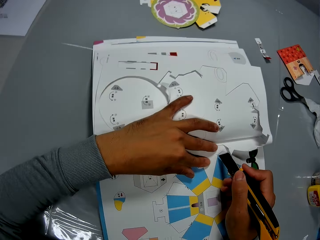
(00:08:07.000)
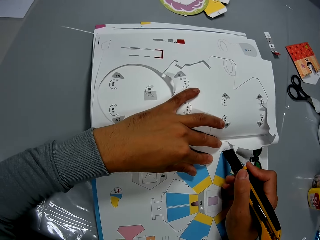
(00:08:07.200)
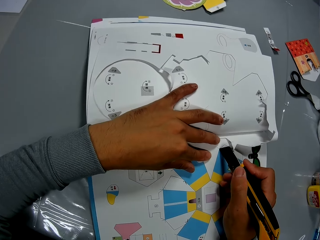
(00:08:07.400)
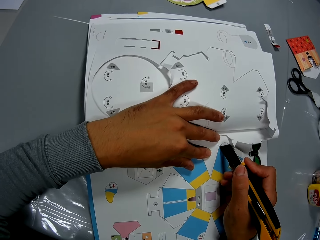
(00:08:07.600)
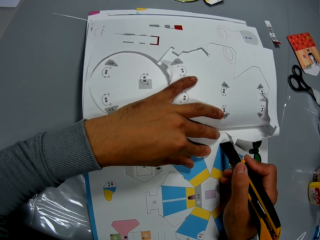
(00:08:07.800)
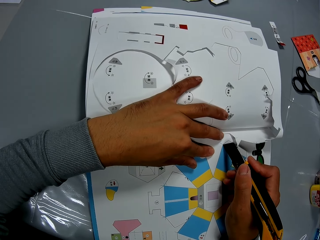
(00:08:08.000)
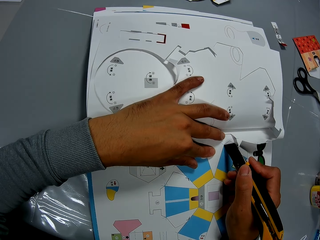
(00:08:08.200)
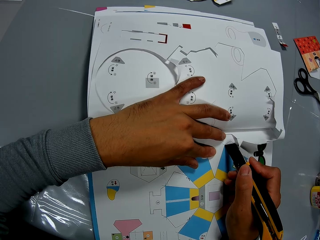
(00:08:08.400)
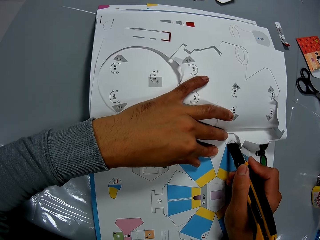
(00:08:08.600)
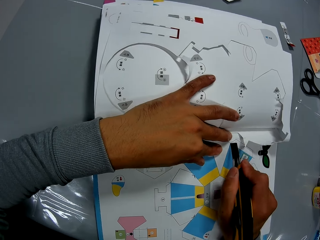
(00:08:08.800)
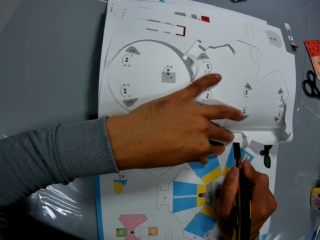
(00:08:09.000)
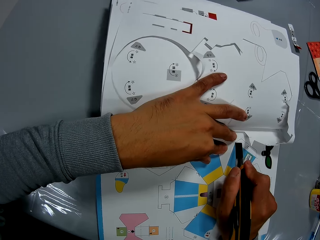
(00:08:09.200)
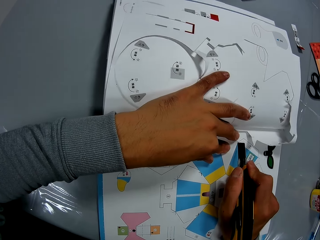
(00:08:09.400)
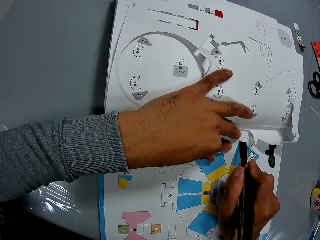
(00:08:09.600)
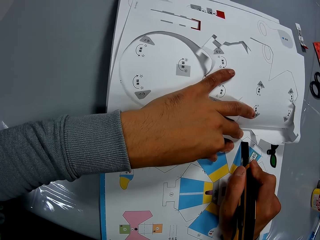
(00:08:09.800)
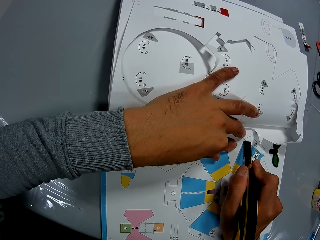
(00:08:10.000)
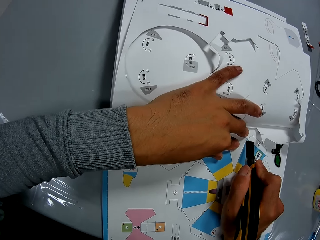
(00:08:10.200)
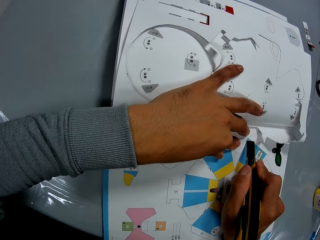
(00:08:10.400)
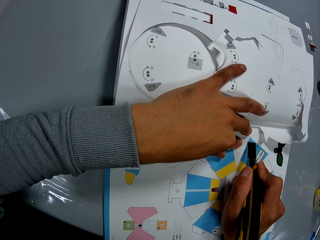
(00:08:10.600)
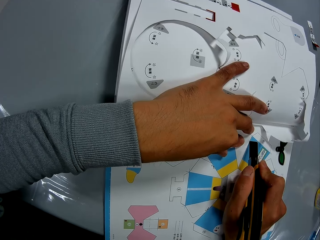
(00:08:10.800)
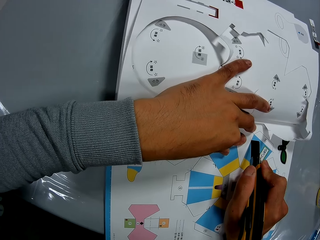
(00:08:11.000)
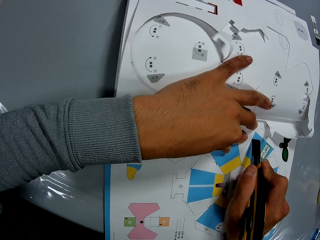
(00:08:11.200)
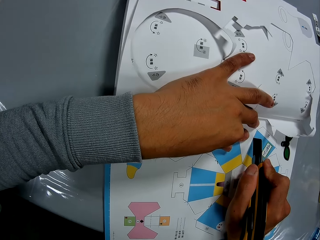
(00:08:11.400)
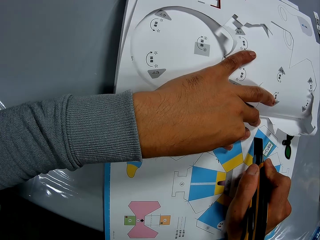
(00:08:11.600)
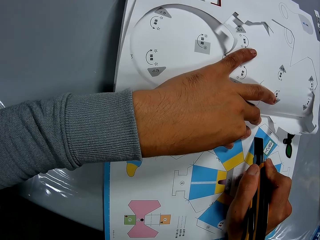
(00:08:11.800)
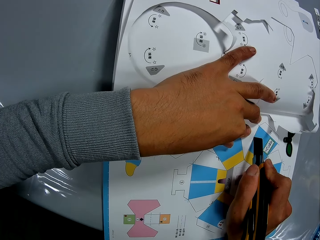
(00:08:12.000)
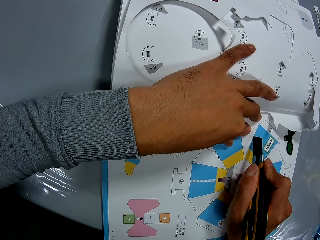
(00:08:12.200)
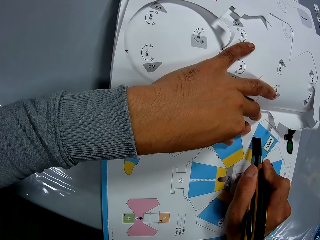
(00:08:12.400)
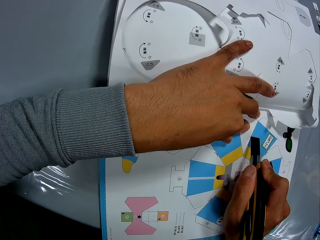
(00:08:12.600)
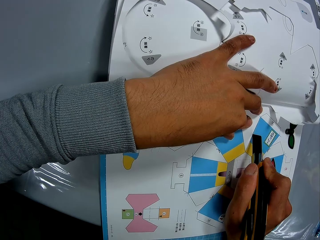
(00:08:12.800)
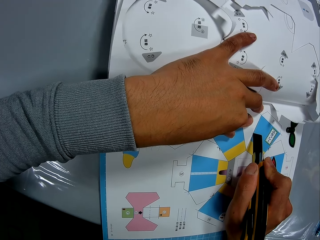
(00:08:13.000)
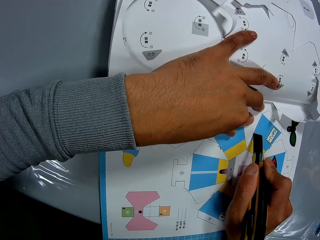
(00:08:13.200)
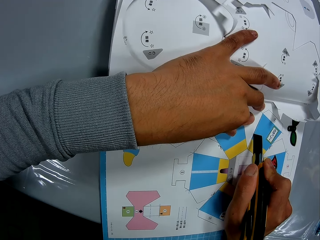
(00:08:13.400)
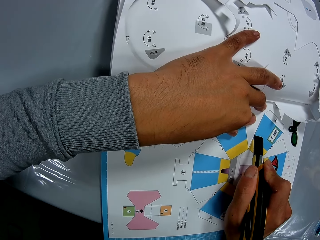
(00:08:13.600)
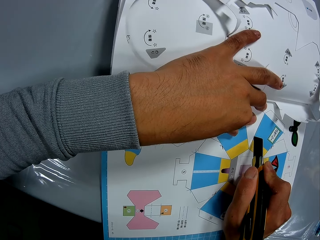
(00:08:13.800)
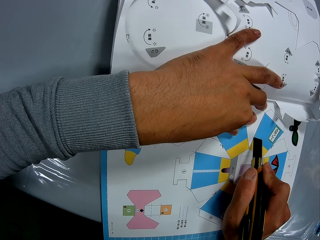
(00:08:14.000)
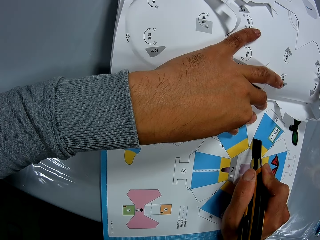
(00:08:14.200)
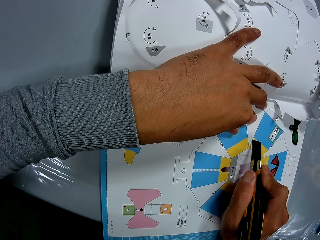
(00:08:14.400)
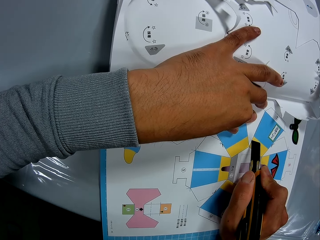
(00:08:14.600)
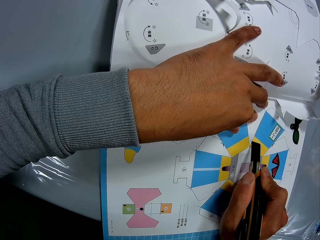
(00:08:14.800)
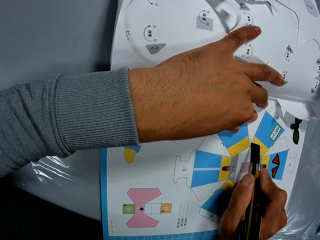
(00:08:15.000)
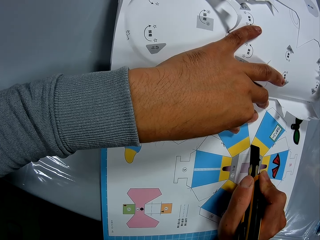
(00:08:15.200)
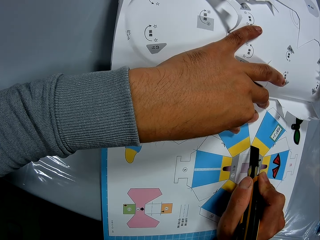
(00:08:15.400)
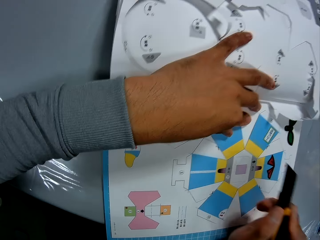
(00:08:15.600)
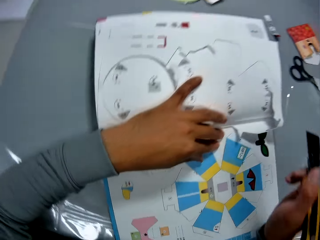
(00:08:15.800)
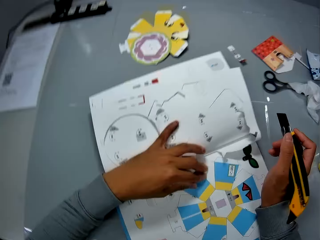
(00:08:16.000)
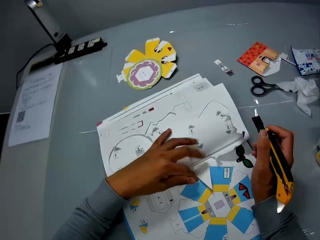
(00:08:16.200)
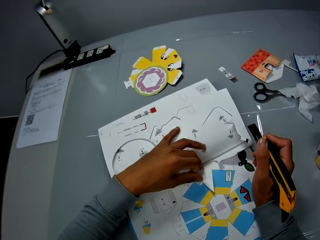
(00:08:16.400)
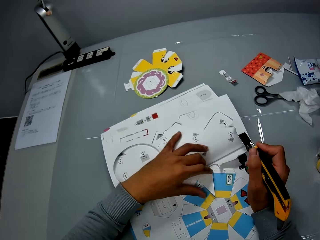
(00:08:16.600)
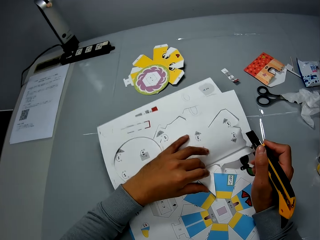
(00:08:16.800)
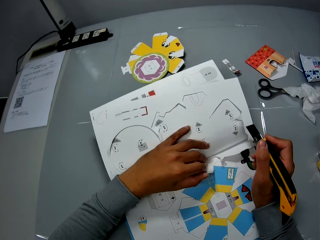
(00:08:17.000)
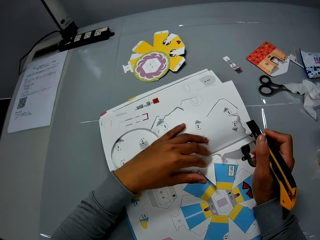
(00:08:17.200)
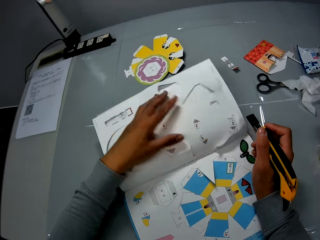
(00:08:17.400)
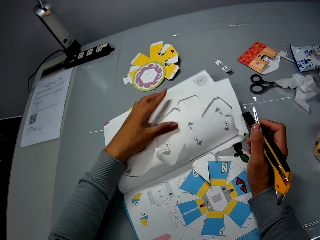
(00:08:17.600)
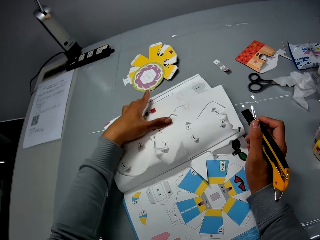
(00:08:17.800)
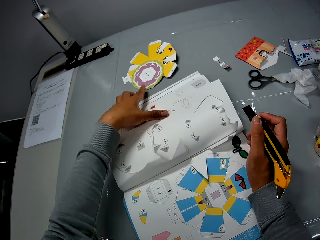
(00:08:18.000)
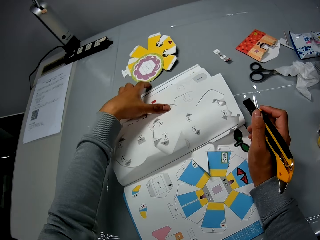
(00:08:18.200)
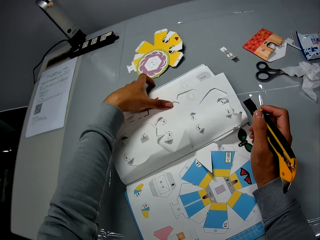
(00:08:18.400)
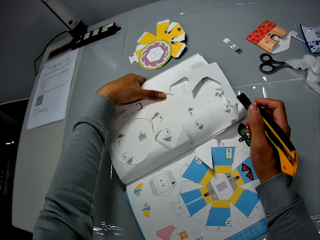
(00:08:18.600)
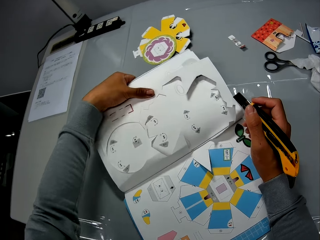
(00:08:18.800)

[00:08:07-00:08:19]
The camera wearer cuts the book on the table with the cutter in his right hand and his left hand on the book. He moves around. He adjusts the book on the table with his left hand. He pushes a piece of paper on the book.

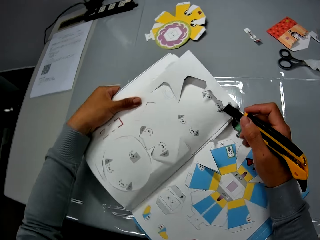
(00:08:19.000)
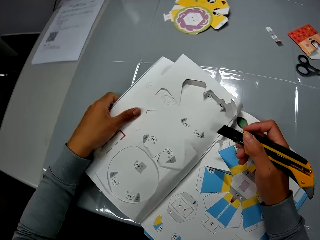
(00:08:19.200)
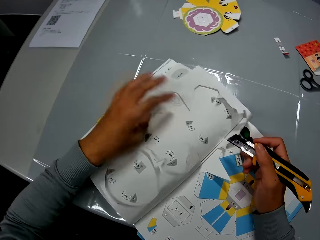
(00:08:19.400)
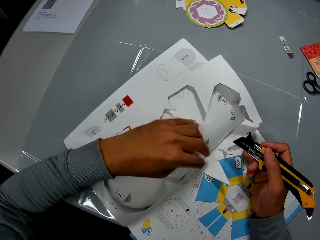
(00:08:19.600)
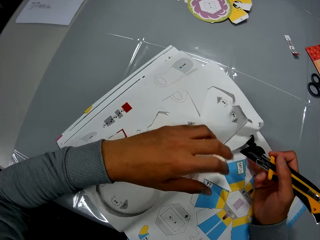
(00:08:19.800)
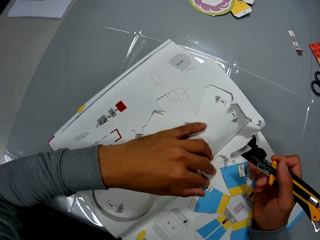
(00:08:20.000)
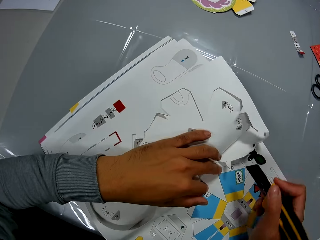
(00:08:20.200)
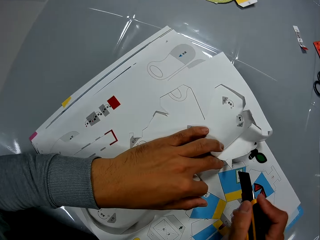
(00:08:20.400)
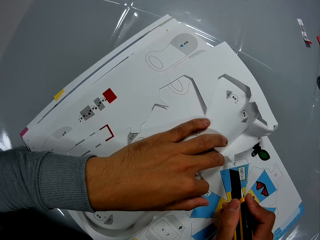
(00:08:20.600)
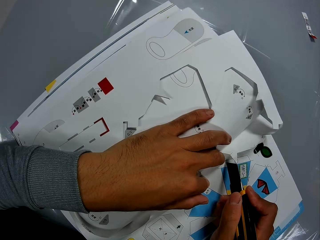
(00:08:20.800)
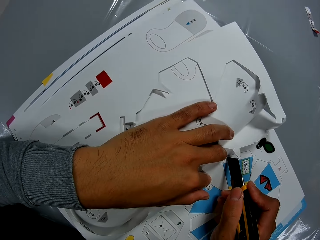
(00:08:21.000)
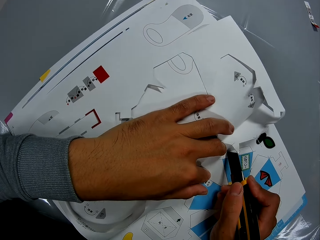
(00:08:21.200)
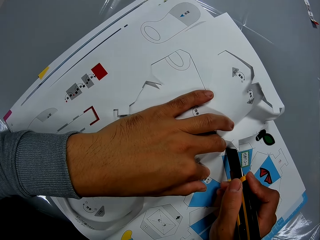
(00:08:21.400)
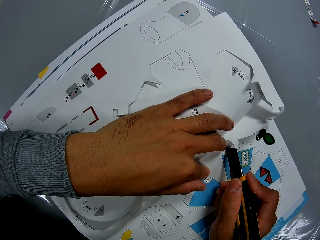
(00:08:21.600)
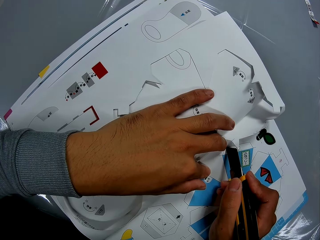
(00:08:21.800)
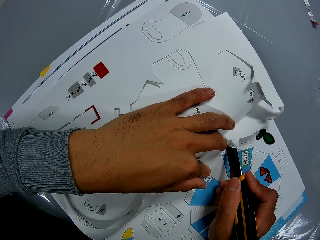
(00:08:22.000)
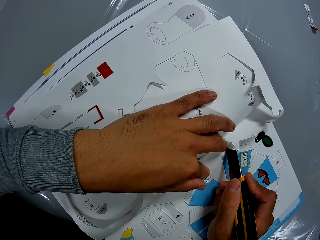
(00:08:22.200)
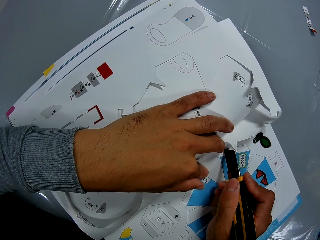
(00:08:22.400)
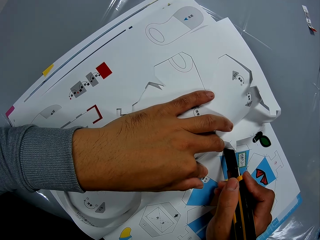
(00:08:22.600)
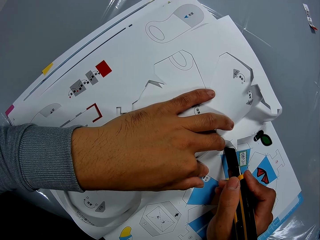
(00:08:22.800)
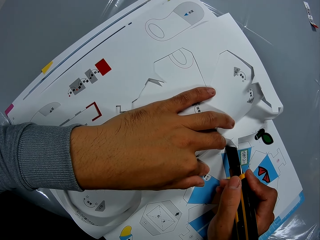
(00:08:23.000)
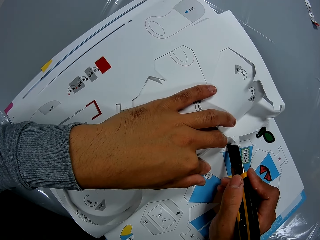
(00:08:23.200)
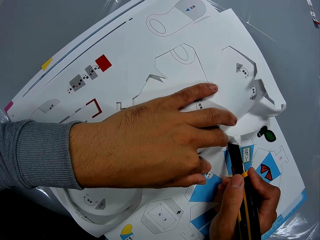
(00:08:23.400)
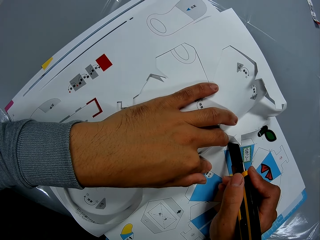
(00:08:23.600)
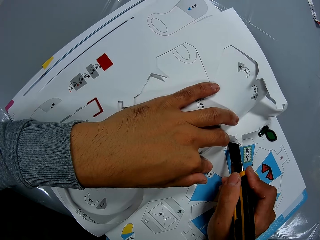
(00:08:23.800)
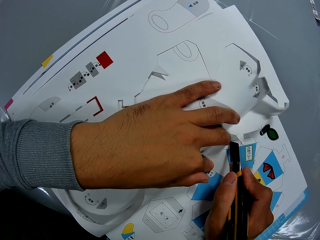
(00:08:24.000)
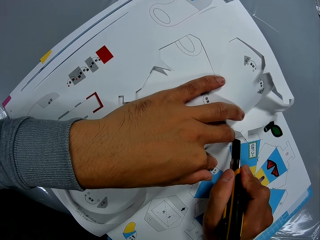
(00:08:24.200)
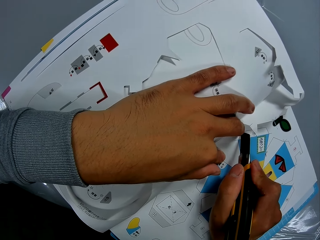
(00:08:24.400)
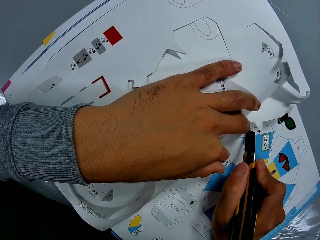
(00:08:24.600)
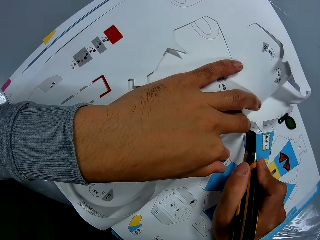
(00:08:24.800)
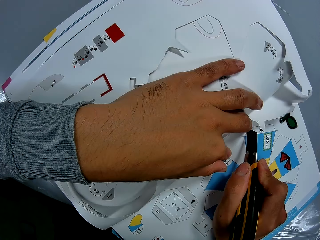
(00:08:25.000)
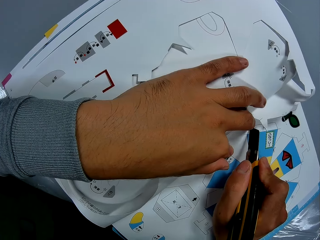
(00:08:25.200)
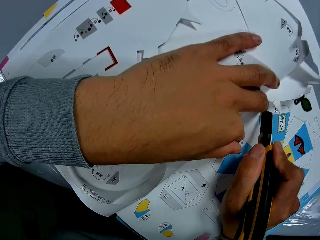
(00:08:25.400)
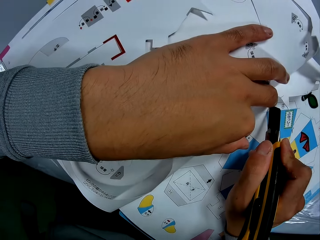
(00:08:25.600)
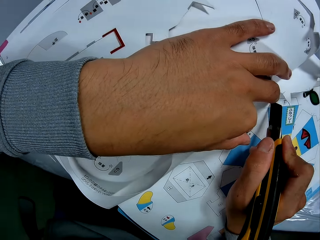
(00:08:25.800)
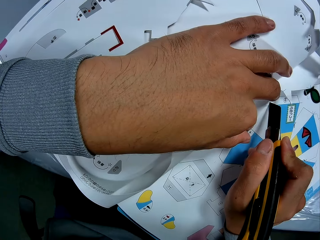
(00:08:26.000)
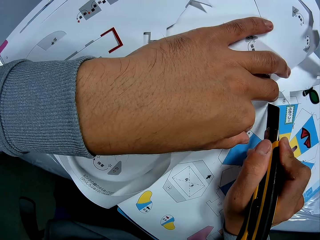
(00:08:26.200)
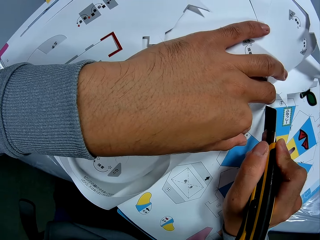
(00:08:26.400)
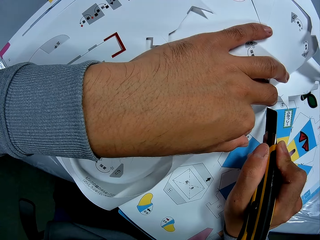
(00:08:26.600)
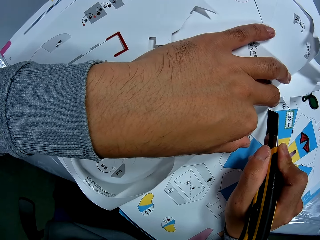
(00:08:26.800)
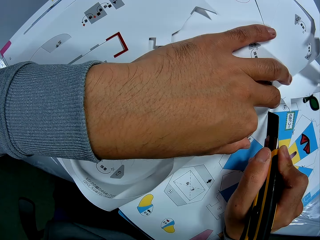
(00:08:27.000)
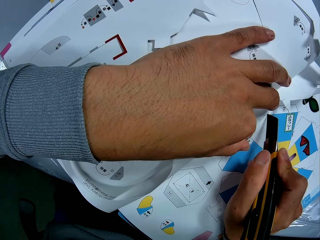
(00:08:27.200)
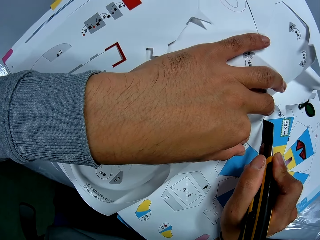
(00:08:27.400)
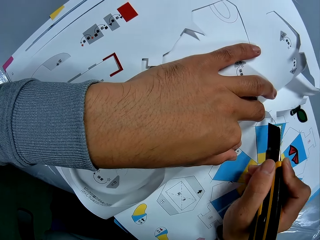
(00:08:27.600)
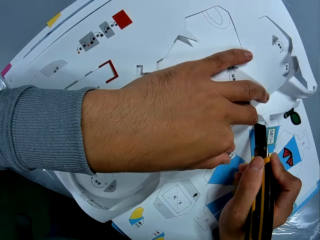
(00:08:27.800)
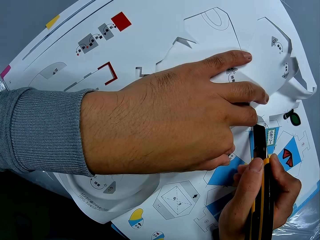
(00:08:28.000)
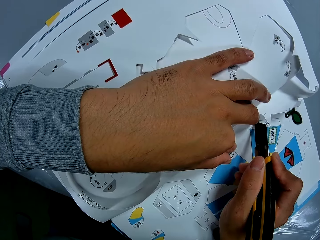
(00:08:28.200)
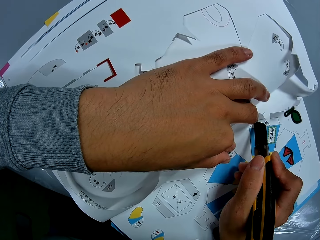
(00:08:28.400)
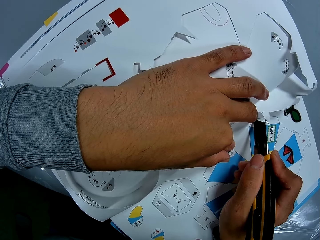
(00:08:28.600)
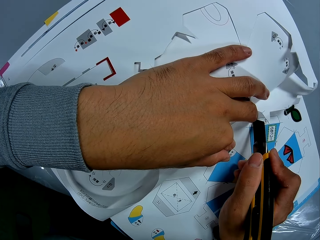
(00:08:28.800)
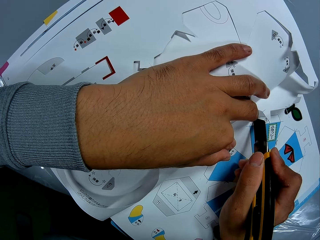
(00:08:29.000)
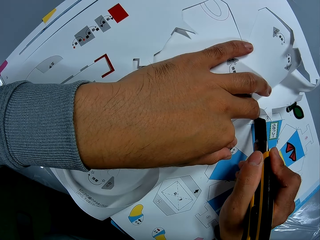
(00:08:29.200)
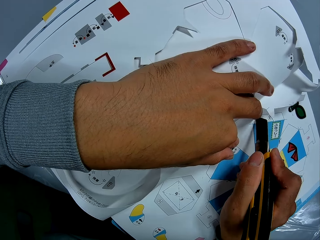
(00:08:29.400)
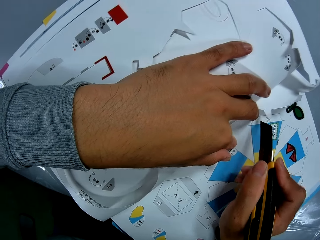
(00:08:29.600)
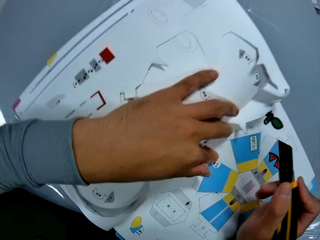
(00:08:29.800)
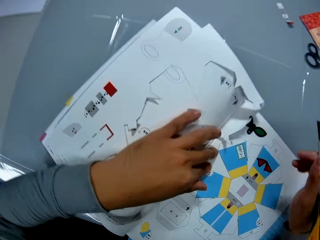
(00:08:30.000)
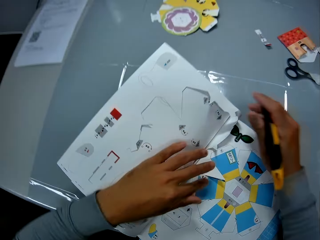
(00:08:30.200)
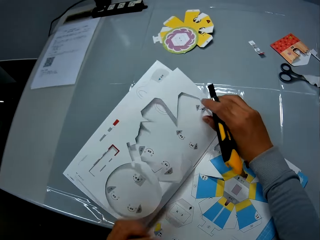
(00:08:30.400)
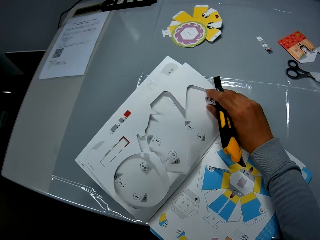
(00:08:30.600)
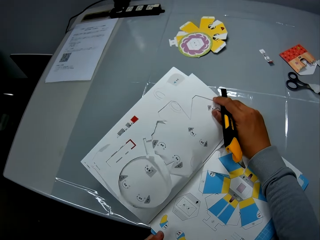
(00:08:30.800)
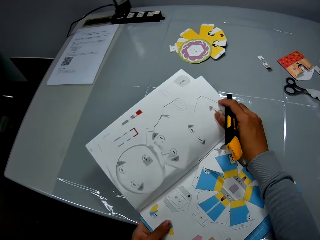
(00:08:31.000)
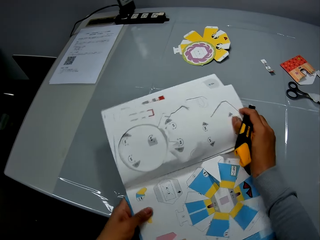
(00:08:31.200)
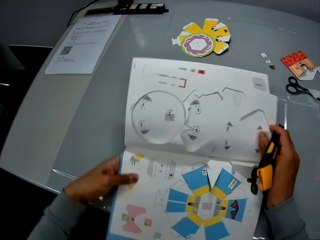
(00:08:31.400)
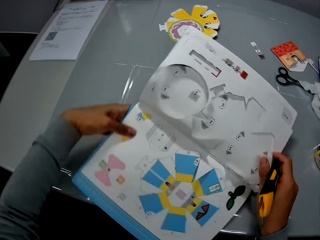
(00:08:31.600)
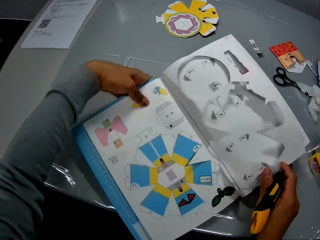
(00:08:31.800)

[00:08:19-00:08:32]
The camera wearer turns the book. He holds the book. He cuts the book on the table with the cutter in his right hand and his left hand on the book. He moves around. He adjusts the book on the table with both hands. He turns the book.
